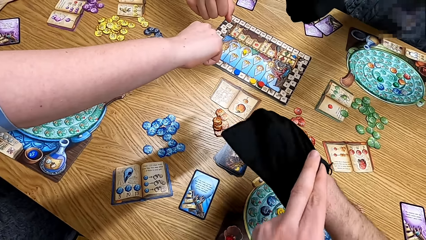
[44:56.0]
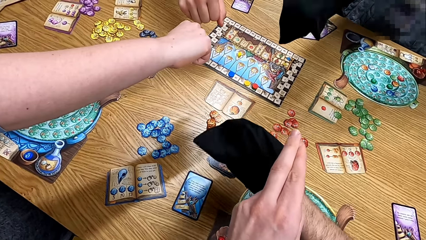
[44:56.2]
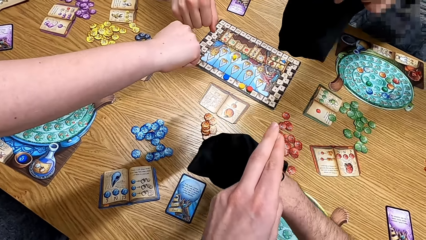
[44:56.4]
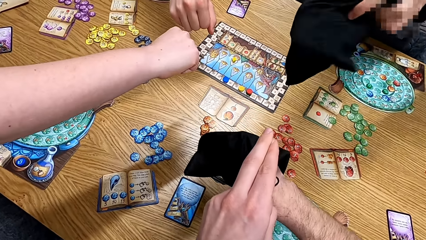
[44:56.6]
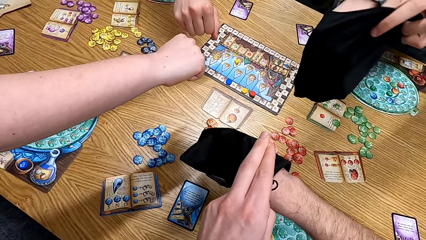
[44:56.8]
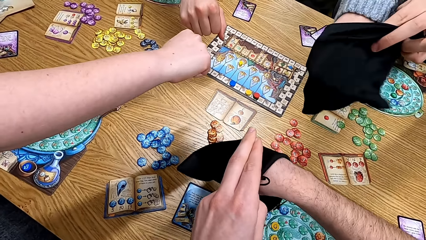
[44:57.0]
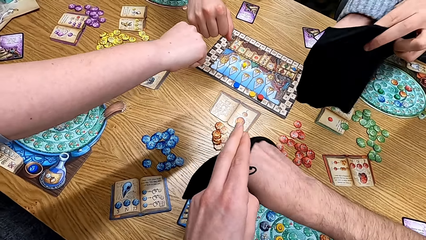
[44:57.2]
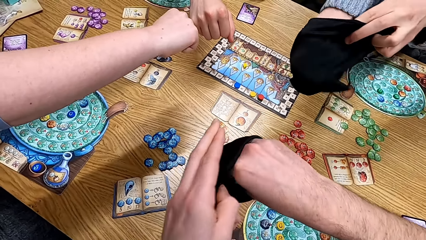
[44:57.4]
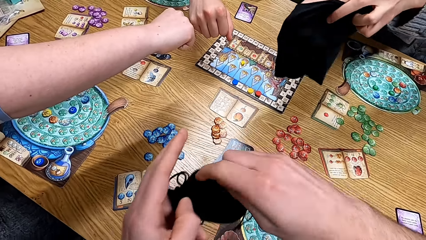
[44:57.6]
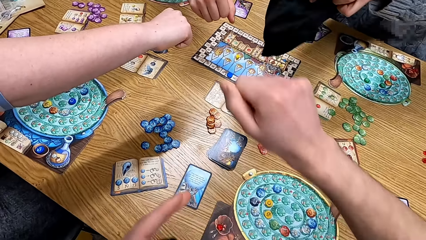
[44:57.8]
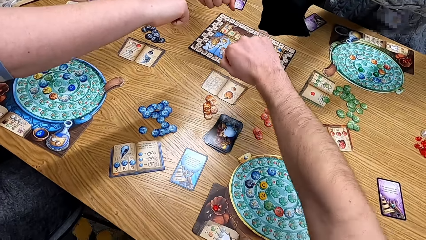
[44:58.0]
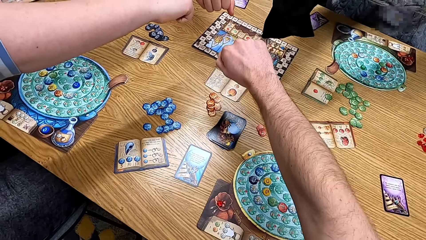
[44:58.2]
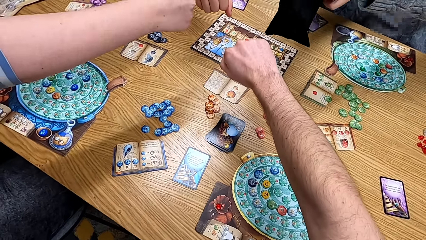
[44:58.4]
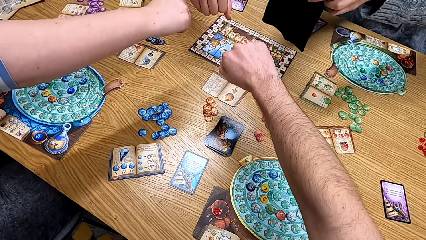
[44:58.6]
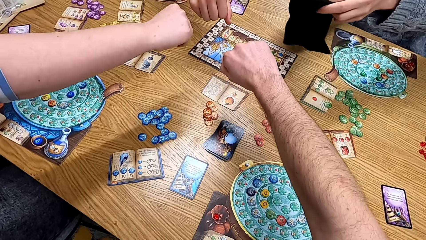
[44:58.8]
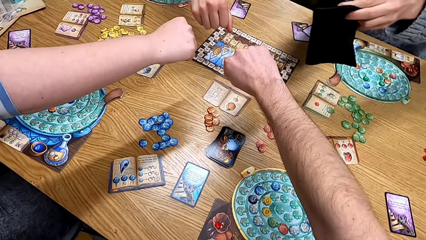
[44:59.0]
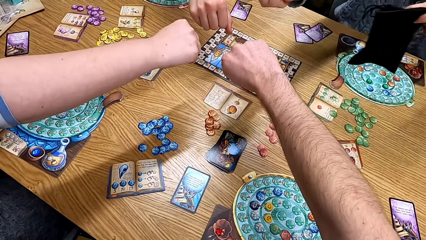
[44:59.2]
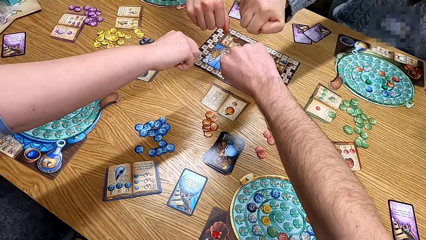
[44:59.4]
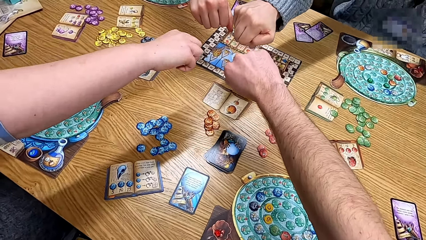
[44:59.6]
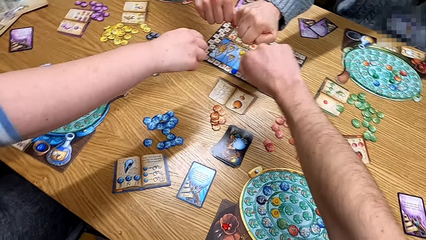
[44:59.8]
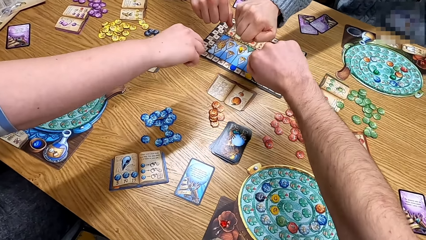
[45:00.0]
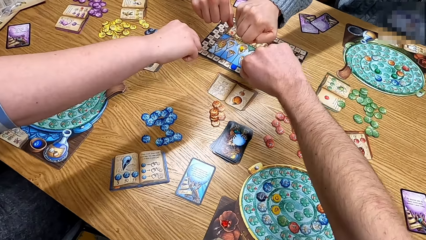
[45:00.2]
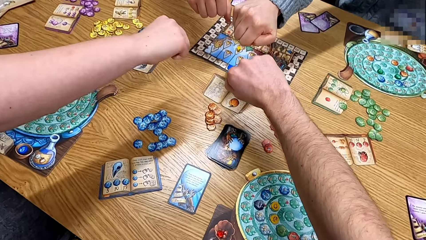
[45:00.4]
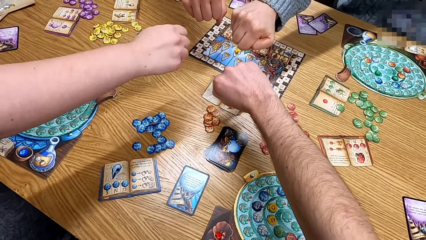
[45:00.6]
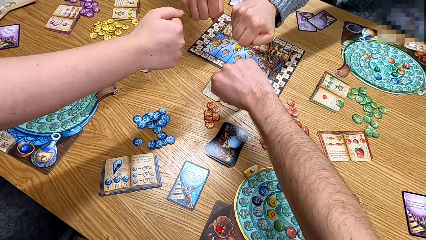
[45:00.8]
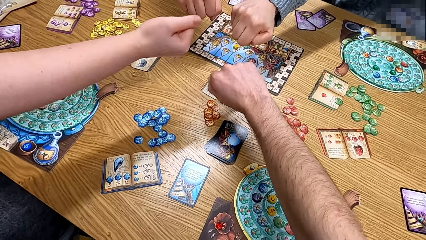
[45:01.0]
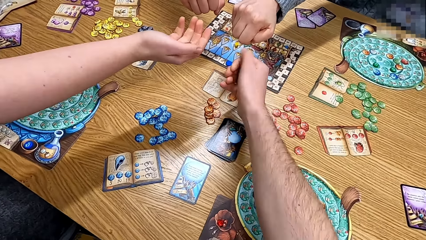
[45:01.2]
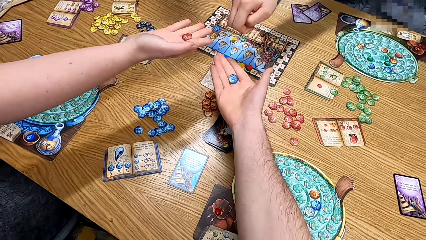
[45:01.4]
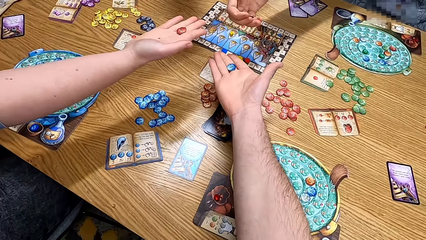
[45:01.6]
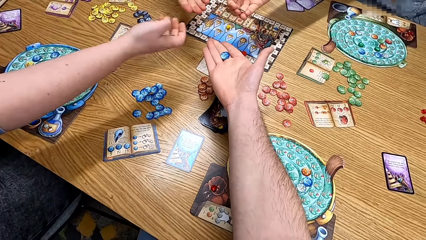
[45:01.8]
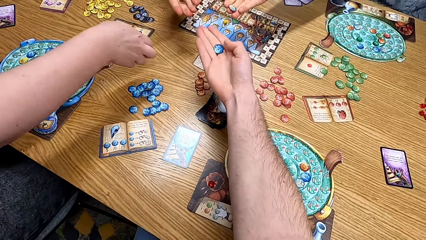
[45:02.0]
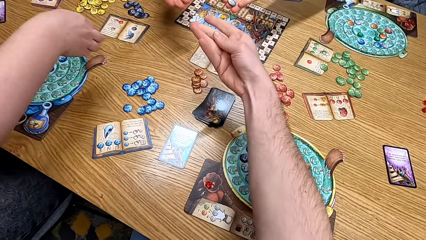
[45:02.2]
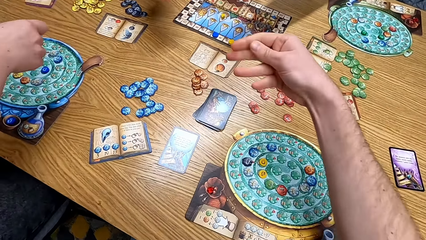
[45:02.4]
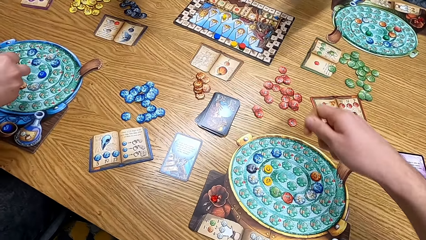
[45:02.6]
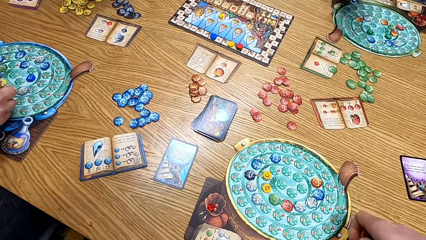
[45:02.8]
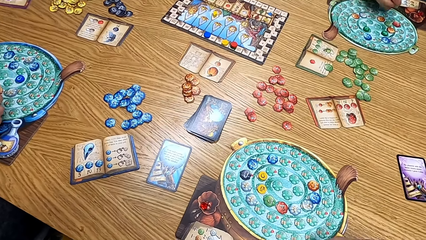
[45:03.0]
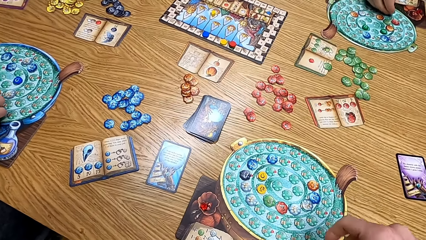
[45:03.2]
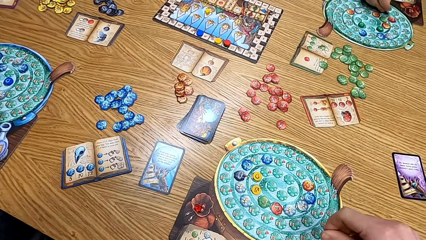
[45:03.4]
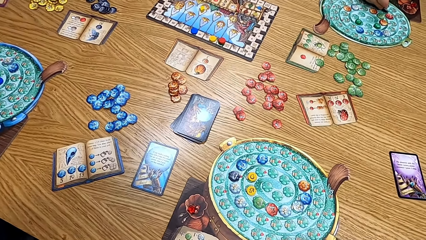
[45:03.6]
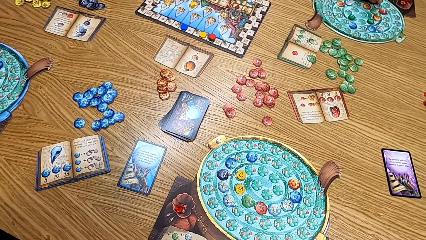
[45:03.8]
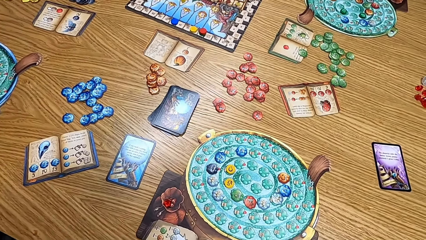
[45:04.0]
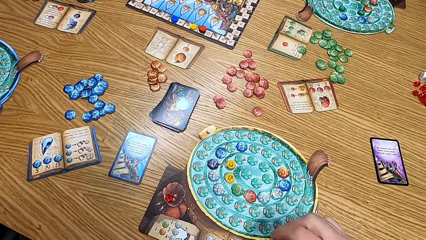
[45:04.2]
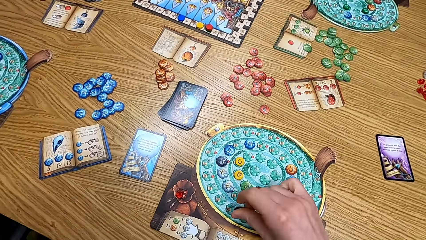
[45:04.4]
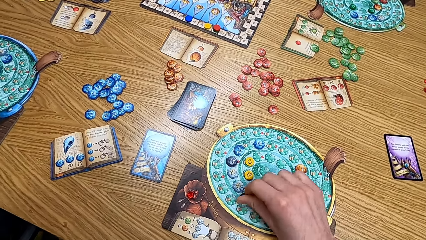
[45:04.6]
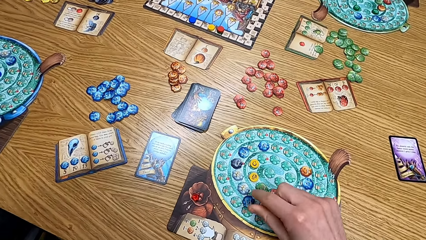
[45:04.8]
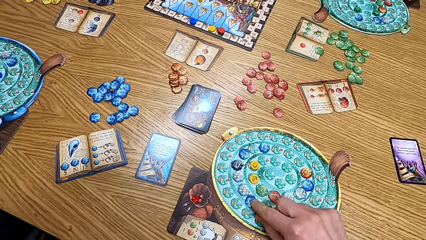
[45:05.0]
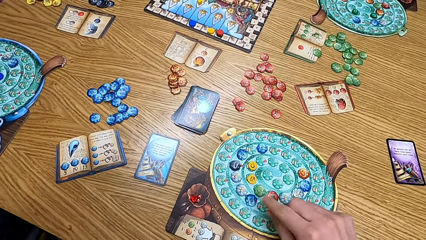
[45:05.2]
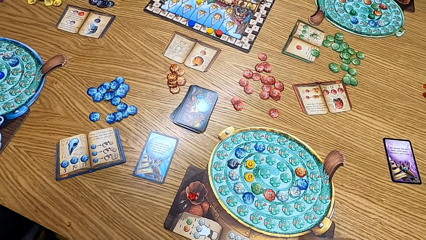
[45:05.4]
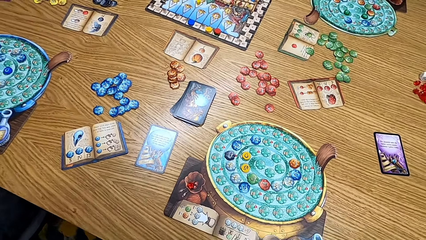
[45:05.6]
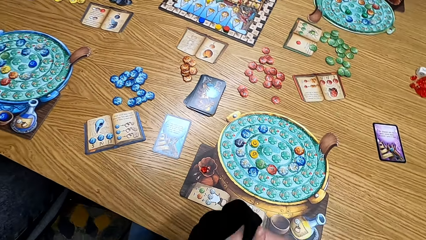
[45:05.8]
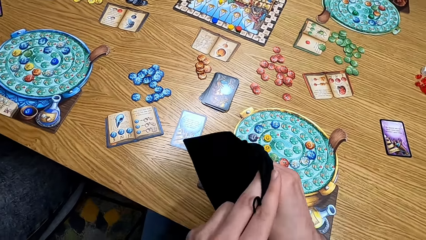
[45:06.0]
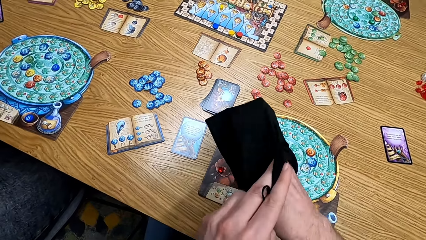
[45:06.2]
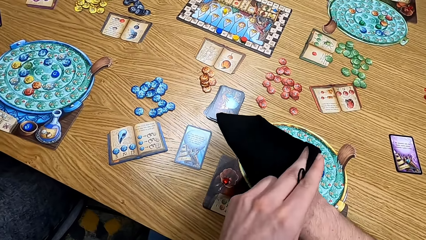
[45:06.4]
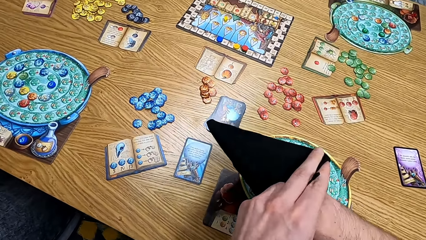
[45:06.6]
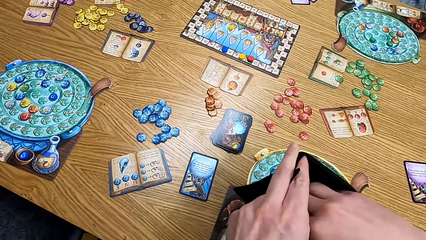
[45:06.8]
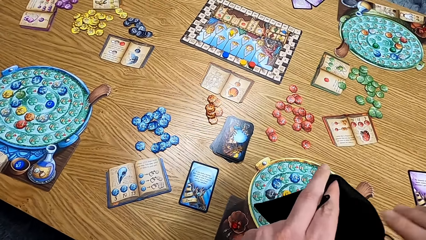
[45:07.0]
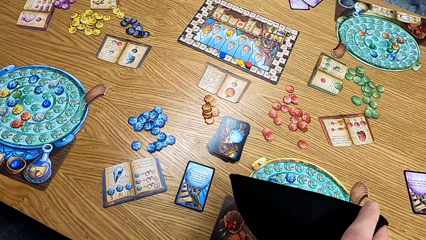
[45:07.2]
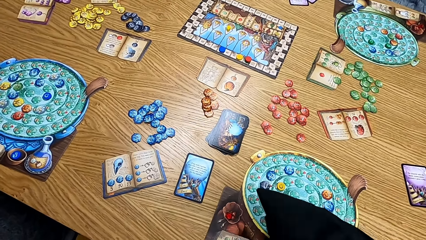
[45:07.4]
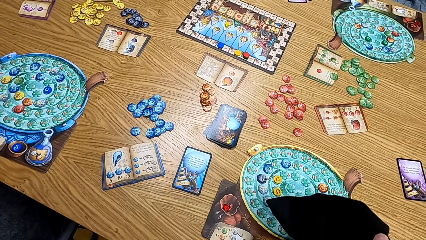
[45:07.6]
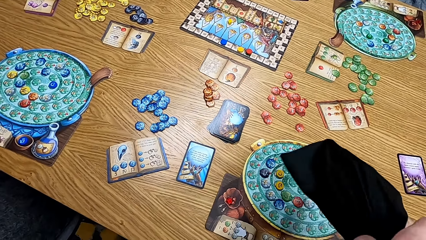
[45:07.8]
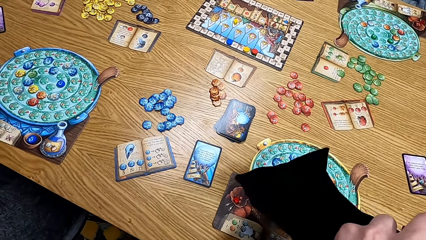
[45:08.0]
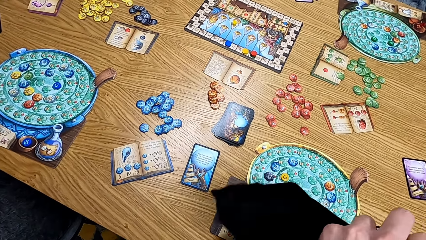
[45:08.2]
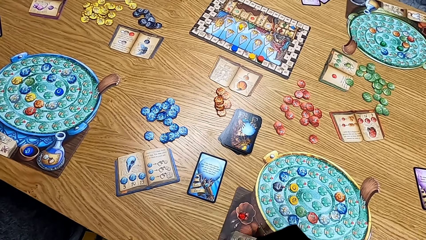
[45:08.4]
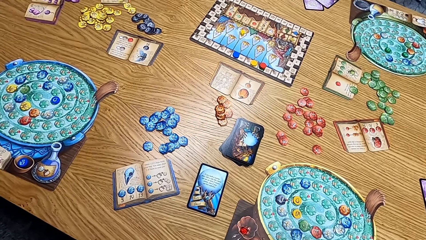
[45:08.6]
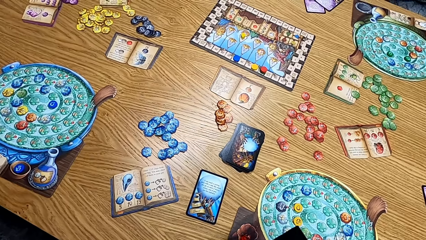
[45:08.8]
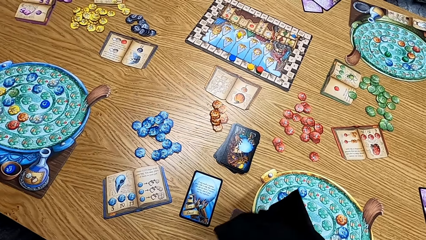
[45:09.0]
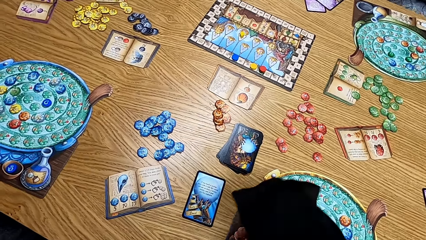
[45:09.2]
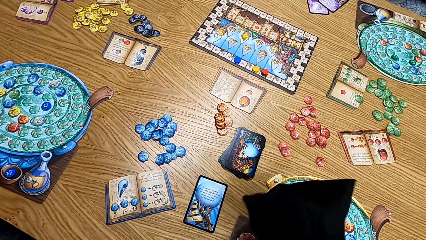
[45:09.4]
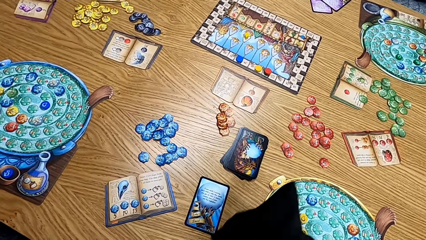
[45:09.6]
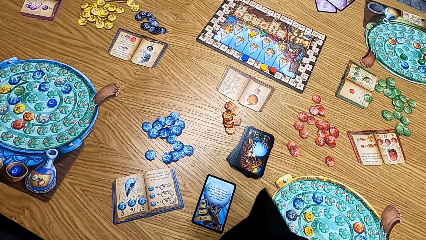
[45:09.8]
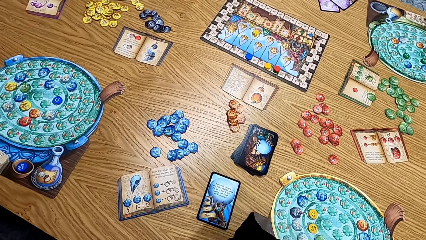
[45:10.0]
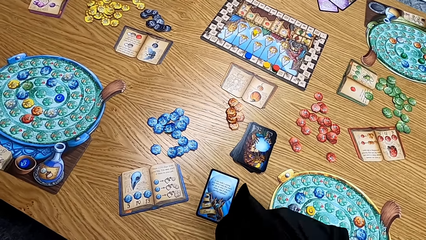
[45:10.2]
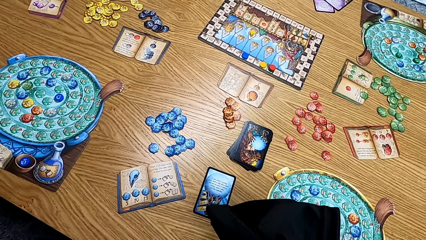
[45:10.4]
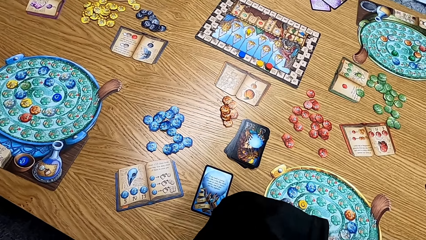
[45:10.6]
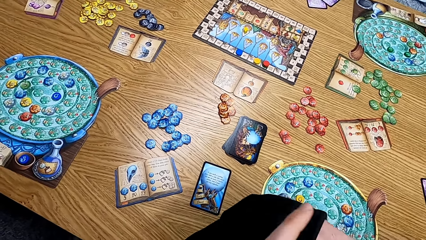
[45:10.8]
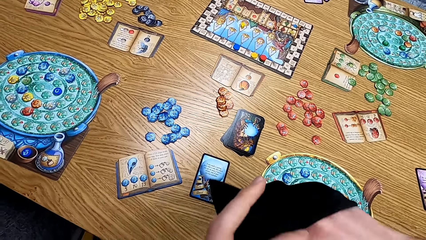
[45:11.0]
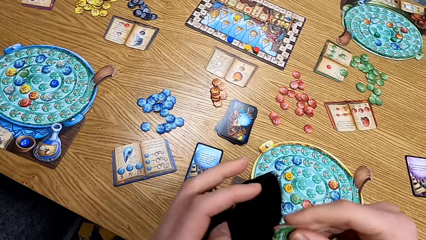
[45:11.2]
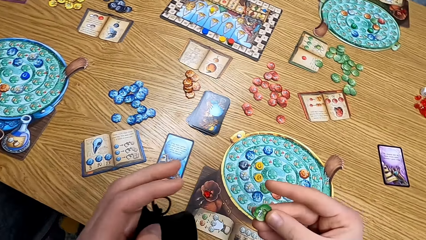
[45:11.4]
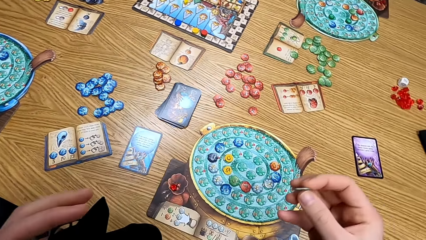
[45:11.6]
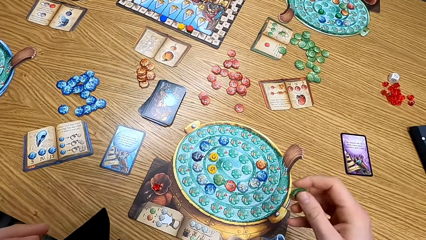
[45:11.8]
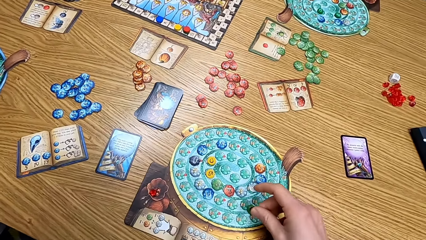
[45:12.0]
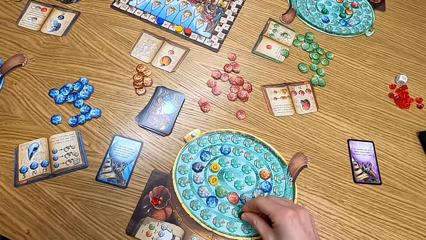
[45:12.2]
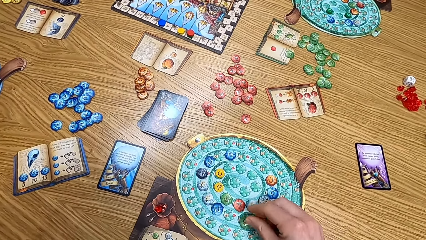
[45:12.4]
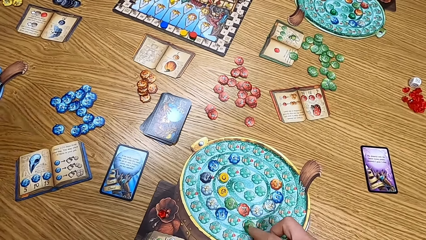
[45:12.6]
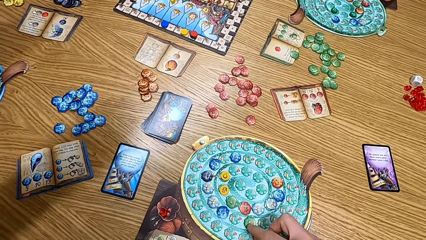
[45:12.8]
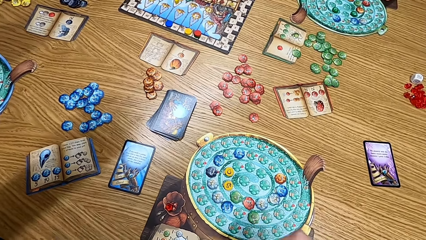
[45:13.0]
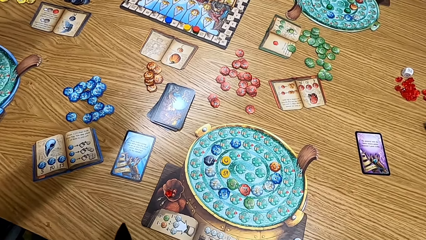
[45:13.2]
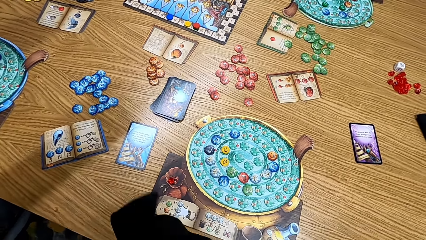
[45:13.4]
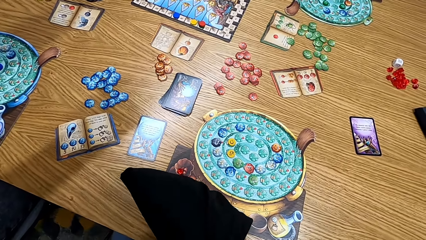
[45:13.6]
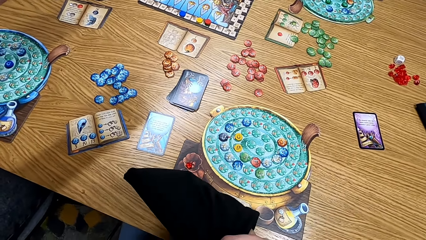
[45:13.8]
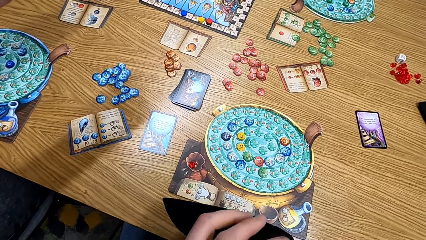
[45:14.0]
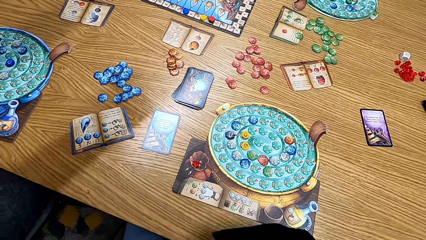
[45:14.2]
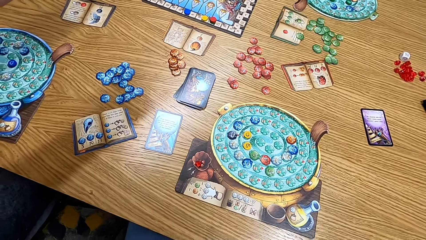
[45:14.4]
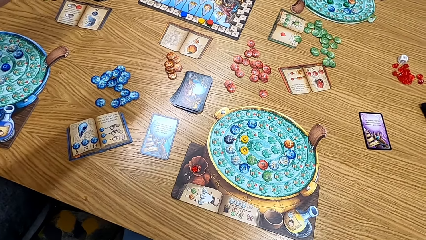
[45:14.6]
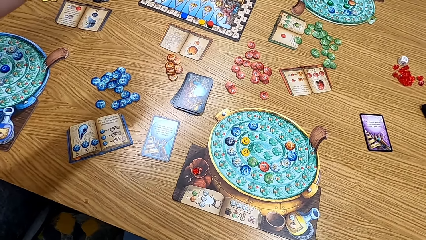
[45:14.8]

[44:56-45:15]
A man shakes the cards in the bag. A lady stretches the hand. The camera wearer stretches the hand. The lady stretches the hand. The camera wearer checks the token. The lady checks the token. Another lady checks the token. Another man checks the token. The camera wearer shows his cards. He puts the cards on the table. He plays the board game. He shakes the bag. He puts the chips on the board. He puts his hand in the bag.
